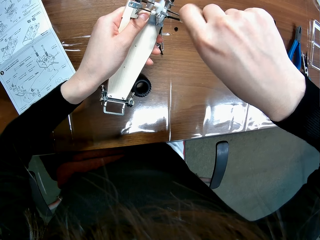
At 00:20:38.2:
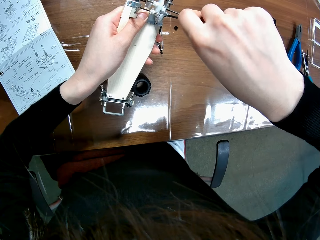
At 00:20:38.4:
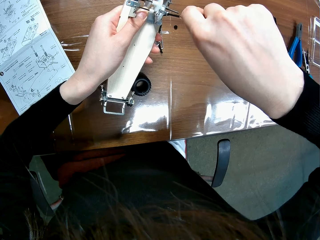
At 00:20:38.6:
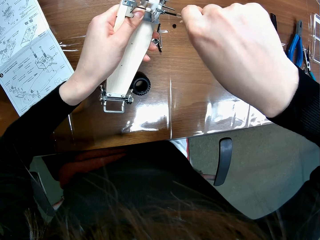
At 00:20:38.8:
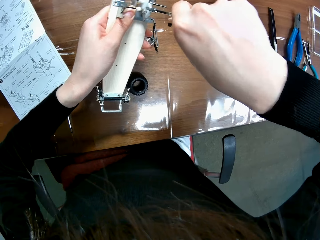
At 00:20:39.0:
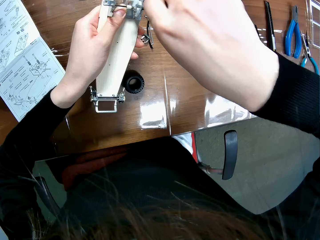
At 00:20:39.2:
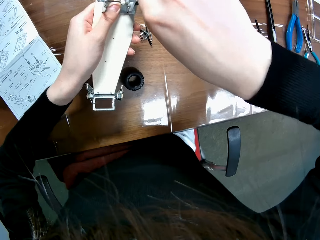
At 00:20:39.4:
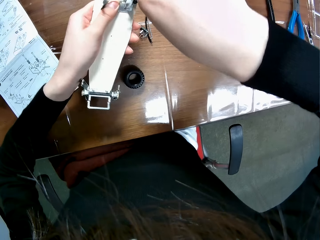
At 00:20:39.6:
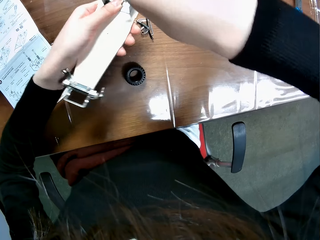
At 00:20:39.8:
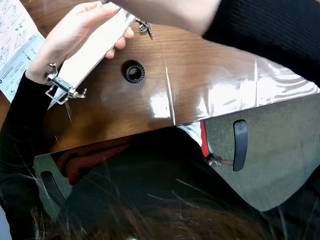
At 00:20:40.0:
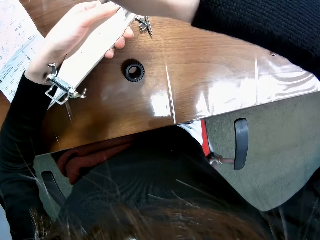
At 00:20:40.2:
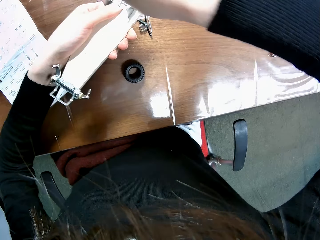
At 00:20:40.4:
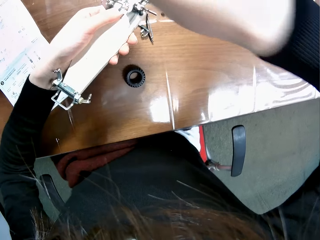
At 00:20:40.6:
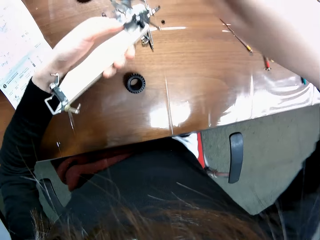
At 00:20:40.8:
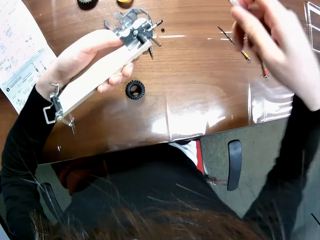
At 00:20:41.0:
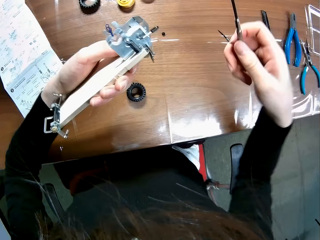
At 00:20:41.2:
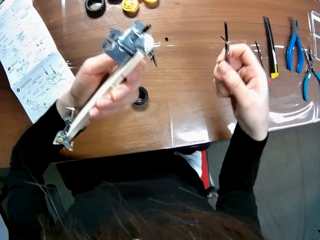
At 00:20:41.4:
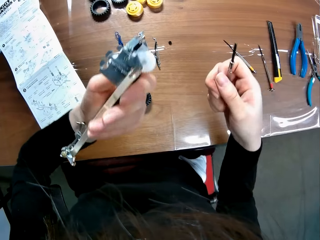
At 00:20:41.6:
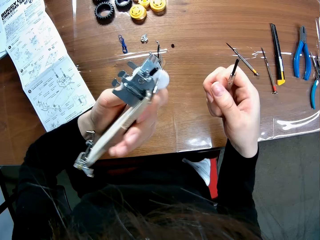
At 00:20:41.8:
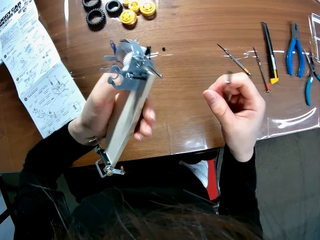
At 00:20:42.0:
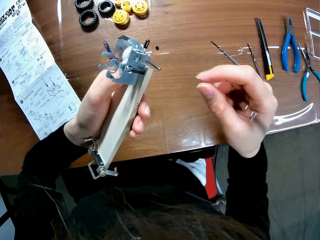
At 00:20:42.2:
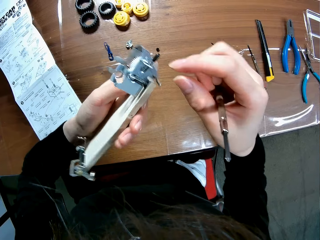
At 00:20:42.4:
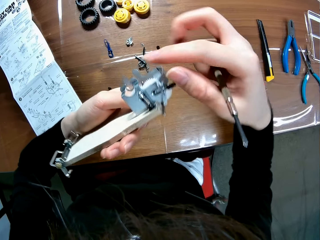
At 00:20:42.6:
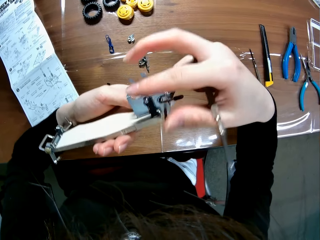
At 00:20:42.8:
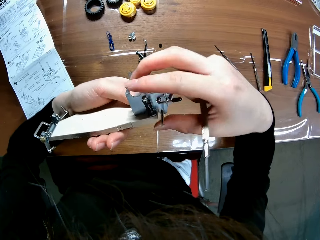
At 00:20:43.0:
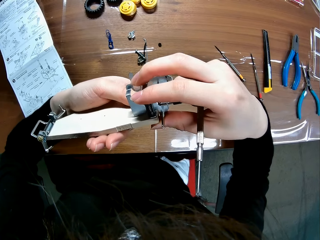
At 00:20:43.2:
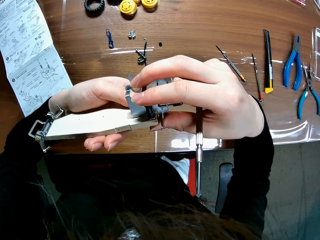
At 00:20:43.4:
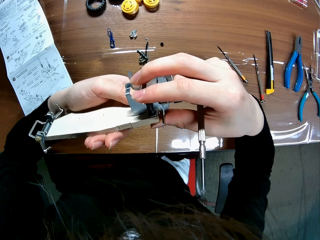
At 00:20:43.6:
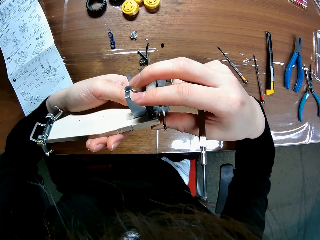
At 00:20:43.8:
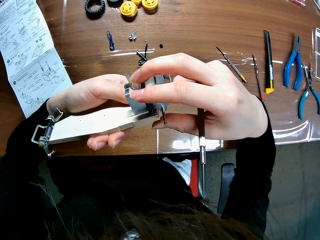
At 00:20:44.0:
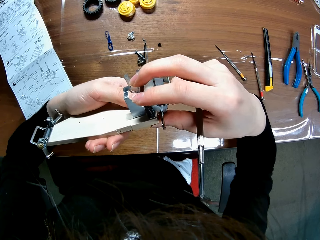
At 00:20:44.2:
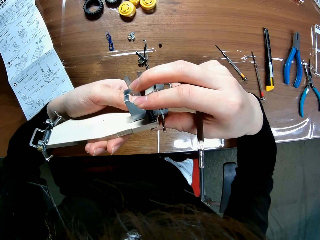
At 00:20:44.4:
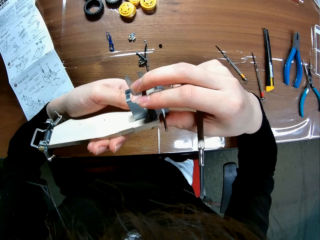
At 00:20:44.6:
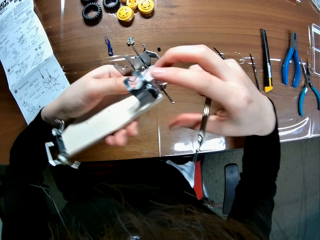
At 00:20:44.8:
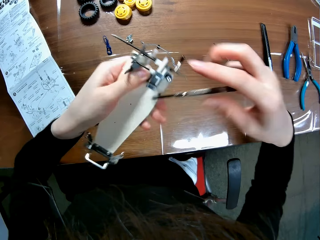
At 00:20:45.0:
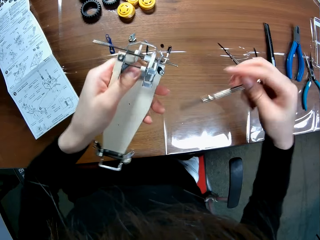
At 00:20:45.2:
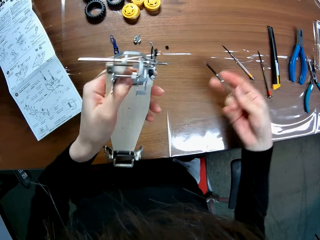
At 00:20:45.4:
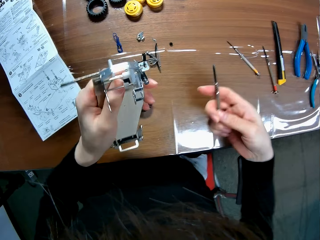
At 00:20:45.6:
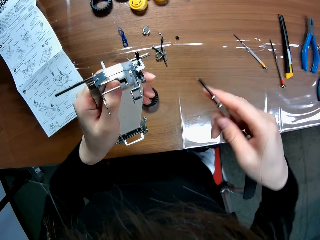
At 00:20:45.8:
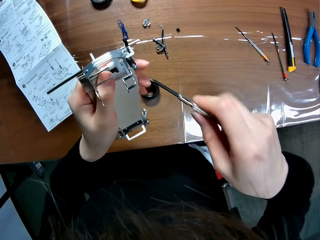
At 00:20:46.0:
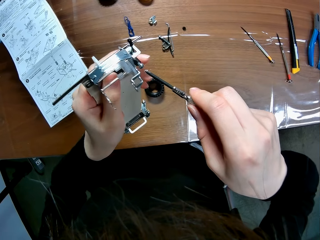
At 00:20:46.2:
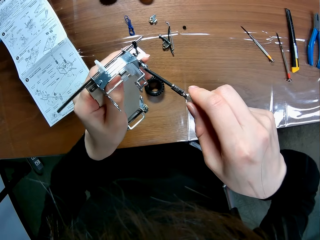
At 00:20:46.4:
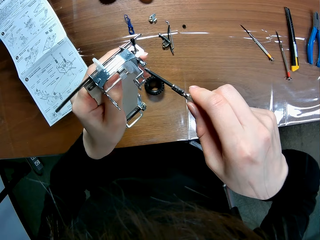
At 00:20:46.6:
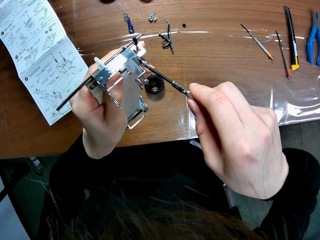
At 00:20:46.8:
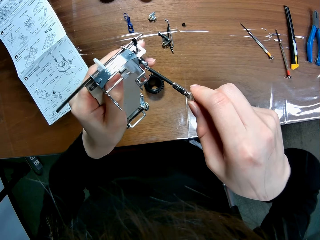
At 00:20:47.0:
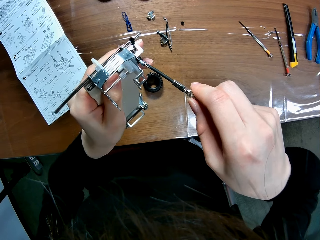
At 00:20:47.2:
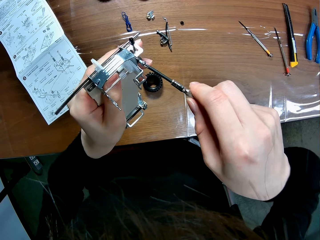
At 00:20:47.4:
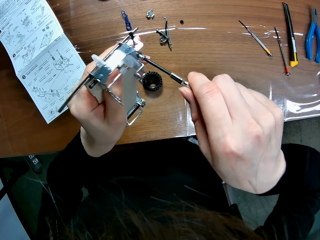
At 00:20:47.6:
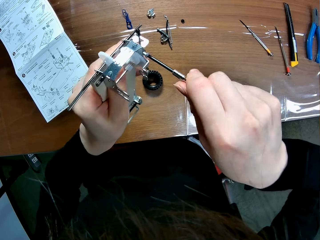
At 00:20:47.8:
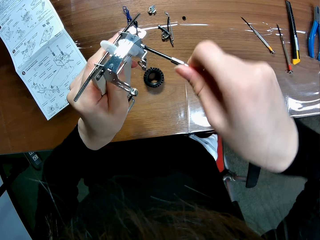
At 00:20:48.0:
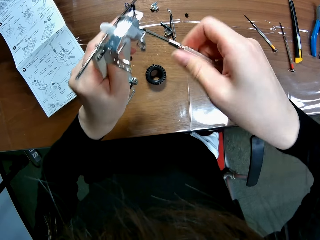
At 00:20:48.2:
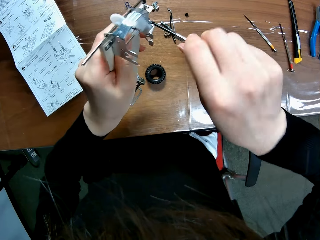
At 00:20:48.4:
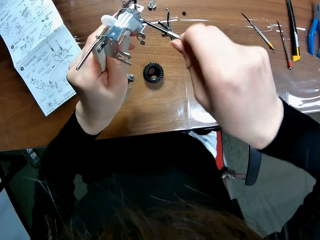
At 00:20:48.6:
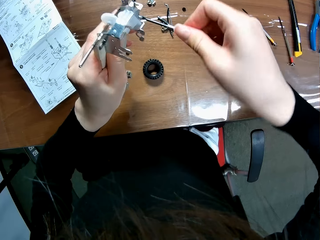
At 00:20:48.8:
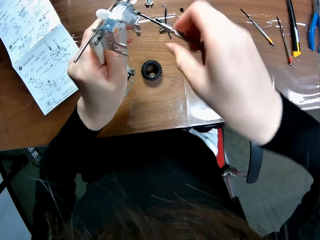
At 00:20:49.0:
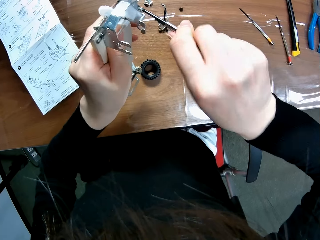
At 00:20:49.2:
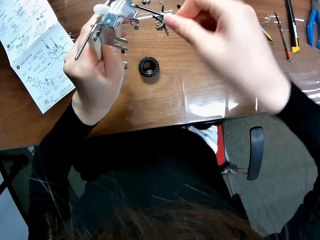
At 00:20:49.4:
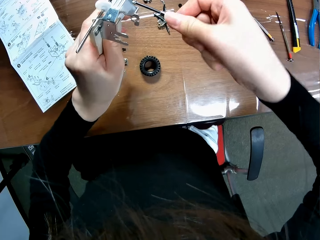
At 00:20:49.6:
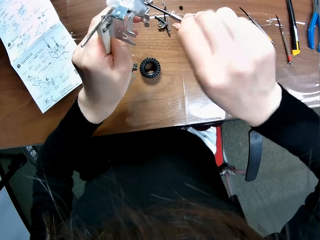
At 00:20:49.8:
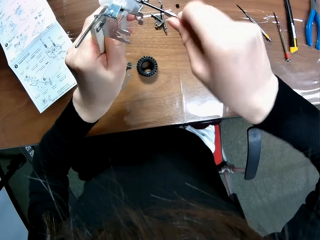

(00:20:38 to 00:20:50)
The camera wearer lowers their hand. They move the remote controlled car chassis plate, move their hand towards the wheelset, and hold the wheelset with their hand. They adjust the piece on the sheet of the wooden mechanical model with their right hand. They press on the wheelset with their hand, let go of the wheelset, lower their hand towards the table, and move their hand towards the remote controlled car chassis plate. They screw the piece to the sheet of the wooden mechanical model with the screwdriver.

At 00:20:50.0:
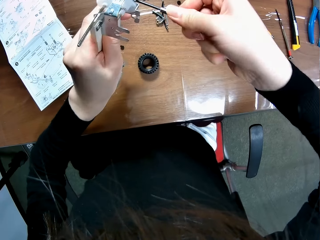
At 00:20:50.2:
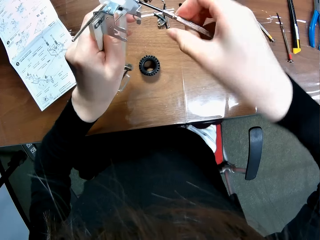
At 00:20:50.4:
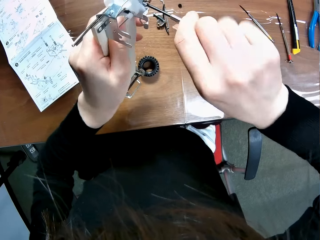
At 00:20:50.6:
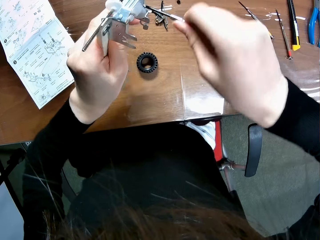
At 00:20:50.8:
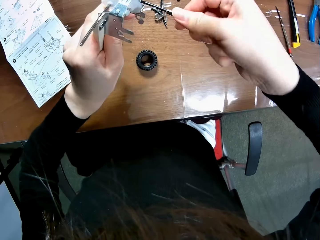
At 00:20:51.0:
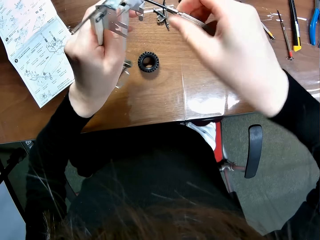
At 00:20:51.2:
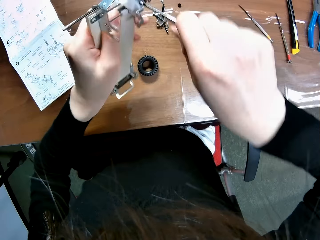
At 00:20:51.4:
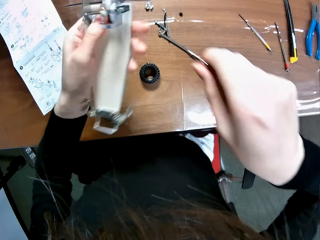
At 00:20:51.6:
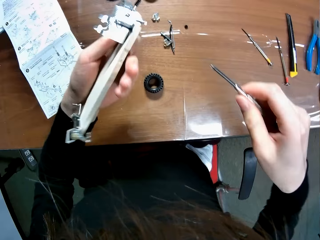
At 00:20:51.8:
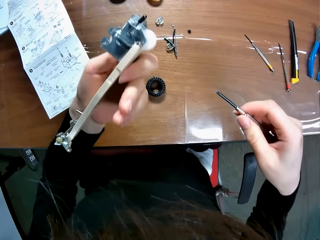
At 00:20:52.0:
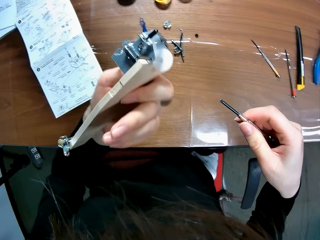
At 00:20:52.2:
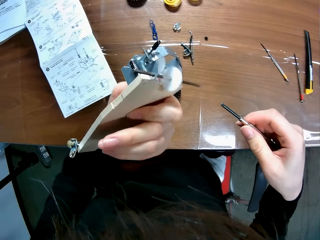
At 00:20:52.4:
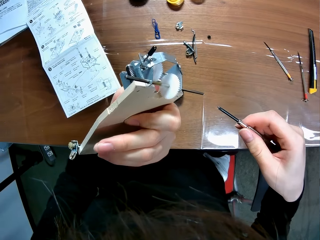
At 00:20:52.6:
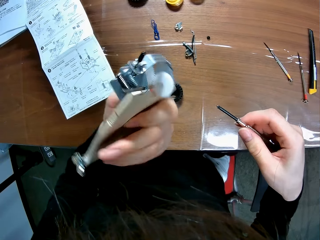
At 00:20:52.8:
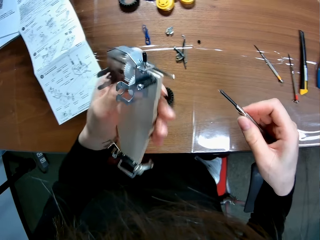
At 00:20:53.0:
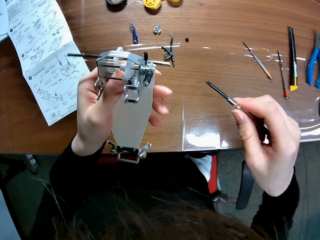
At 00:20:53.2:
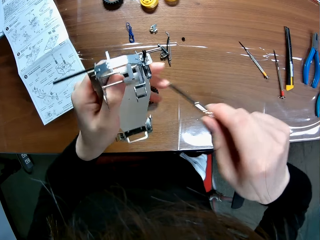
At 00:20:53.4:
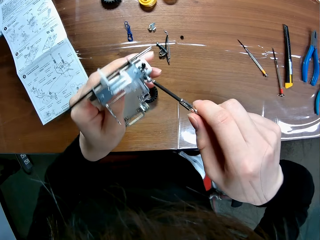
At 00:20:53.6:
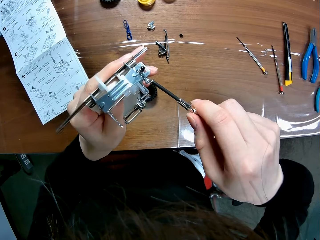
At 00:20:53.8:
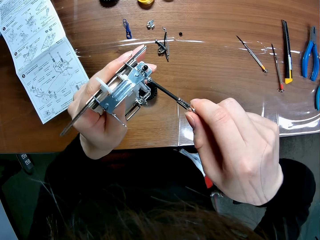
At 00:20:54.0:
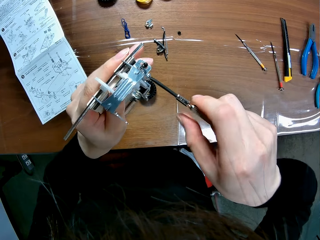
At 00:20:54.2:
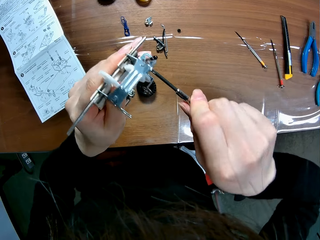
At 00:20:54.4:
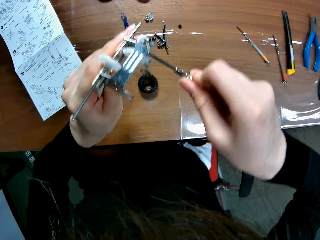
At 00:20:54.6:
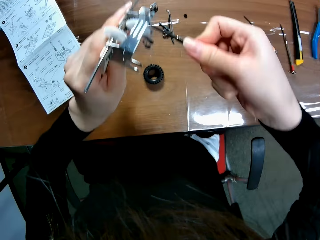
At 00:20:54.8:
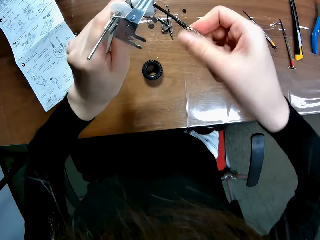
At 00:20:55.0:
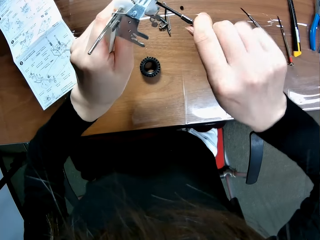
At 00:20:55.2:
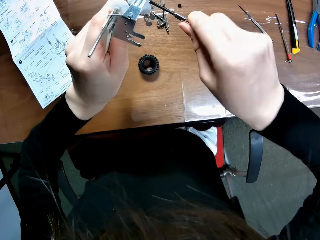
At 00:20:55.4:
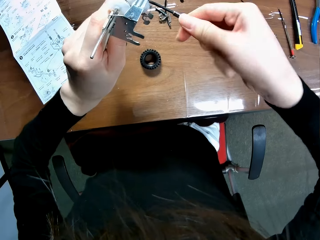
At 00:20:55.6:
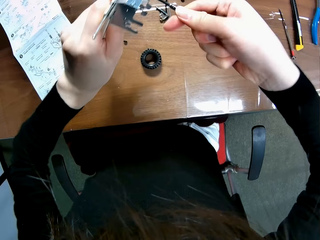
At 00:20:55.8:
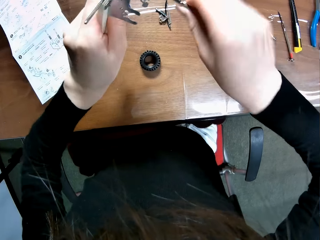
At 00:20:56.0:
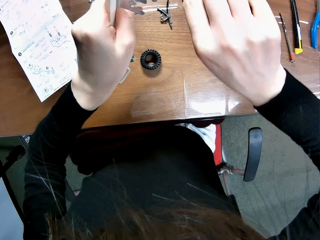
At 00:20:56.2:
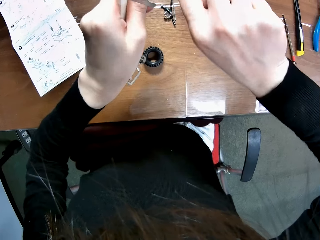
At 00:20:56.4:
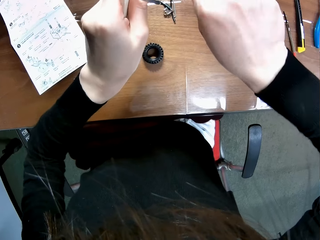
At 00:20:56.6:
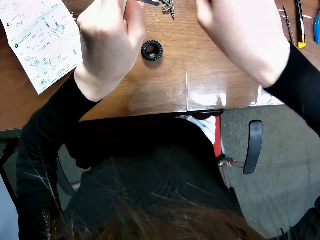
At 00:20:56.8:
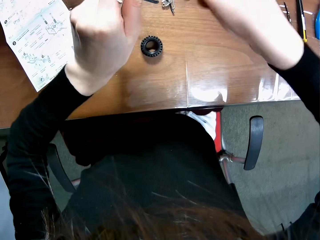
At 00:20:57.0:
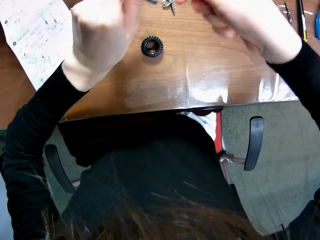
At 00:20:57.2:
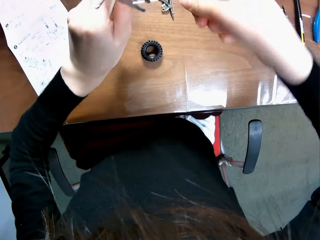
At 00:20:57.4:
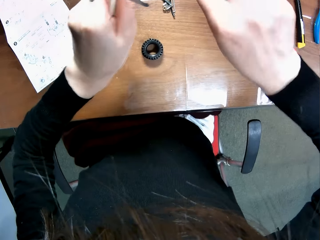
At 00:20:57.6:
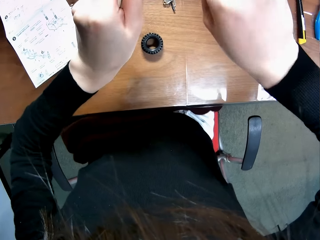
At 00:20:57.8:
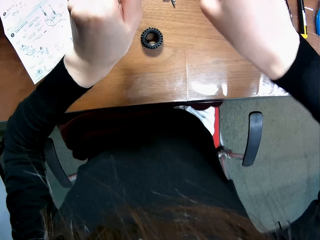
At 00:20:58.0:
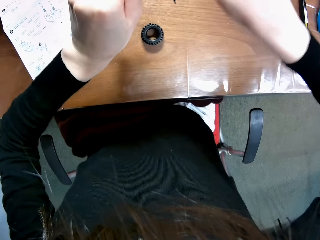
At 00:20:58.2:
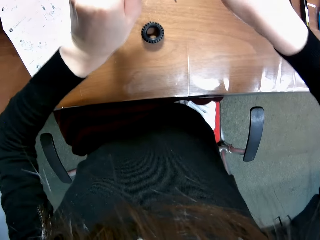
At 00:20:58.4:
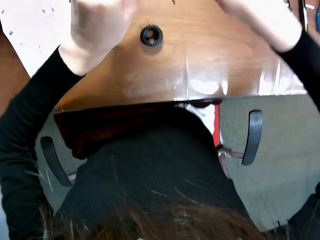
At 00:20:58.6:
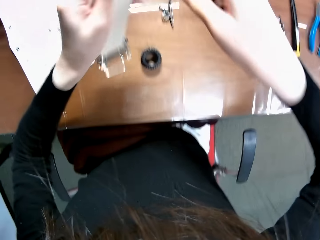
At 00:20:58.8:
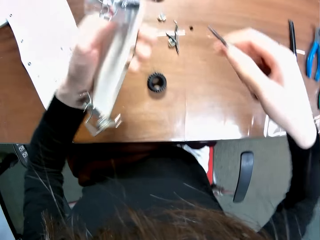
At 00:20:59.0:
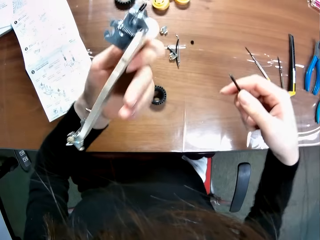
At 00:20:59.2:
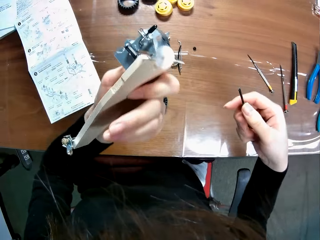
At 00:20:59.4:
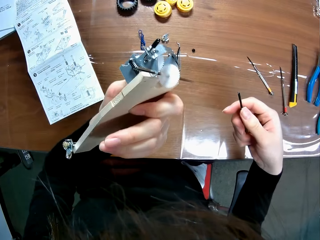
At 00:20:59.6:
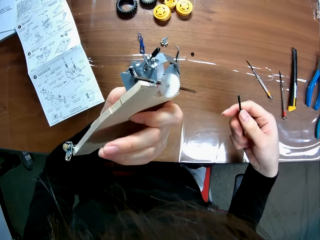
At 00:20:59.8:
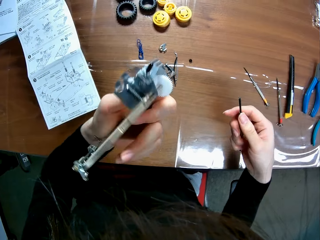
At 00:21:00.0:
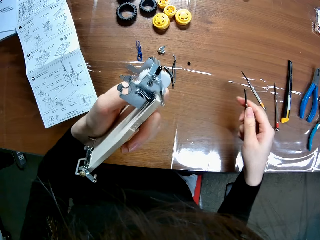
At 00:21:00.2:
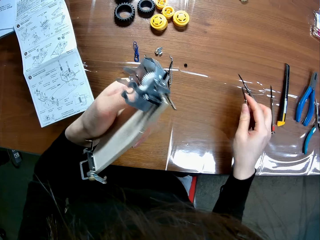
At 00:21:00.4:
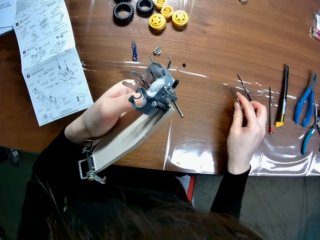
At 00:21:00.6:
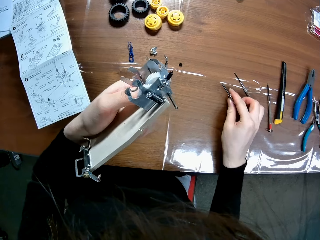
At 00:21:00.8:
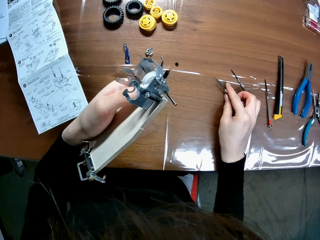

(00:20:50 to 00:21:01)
The camera wearer turns the wooden mechanical model with their left hand and removes the screwdriver from the wooden mechanical model. They screw the piece to the sheet of the wooden mechanical model with the screwdriver. They turn the wooden mechanical model with their left hand and remove the screwdriver from the wooden mechanical model. They turn the screw with the screwdriver. They lower their hand towards the table. They drop the screw on the table with their right hand. They place the screwdriver on the table.
